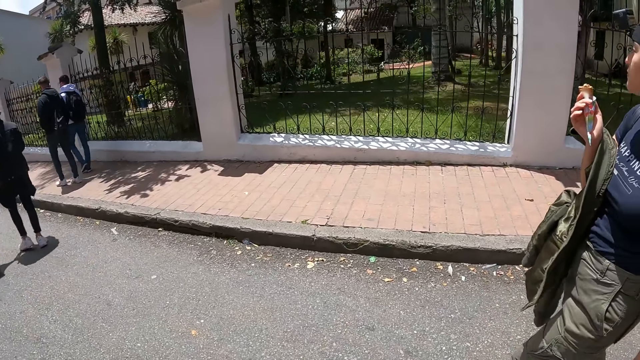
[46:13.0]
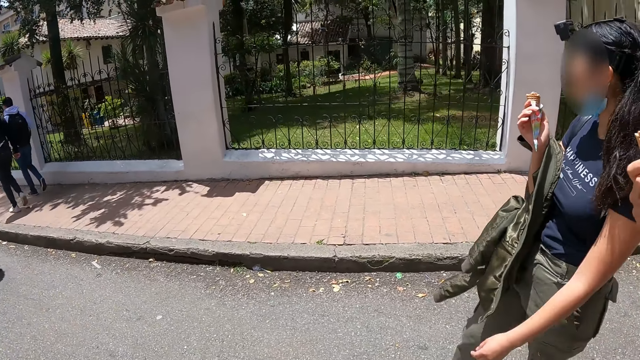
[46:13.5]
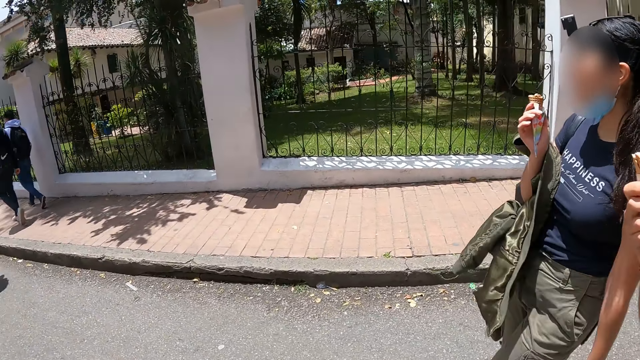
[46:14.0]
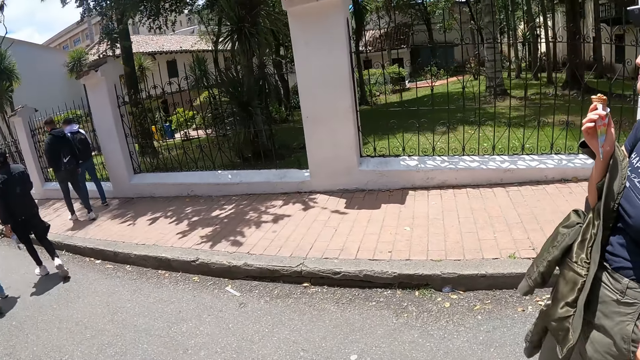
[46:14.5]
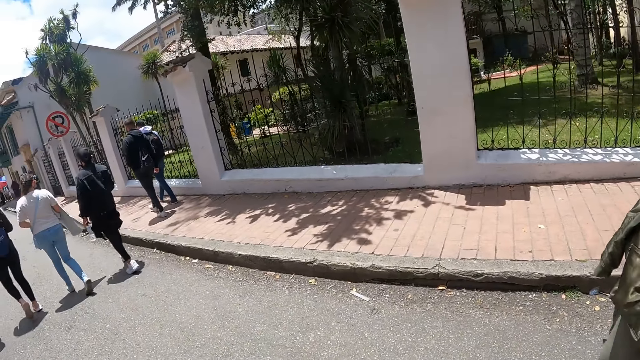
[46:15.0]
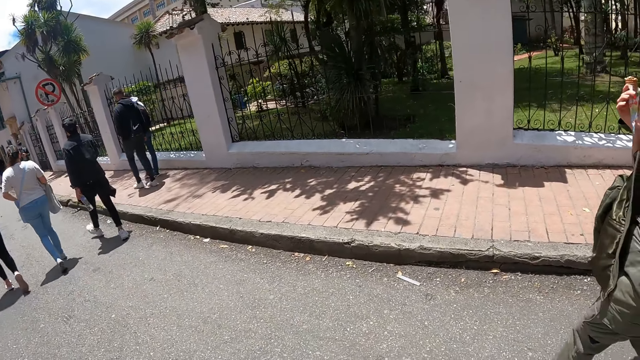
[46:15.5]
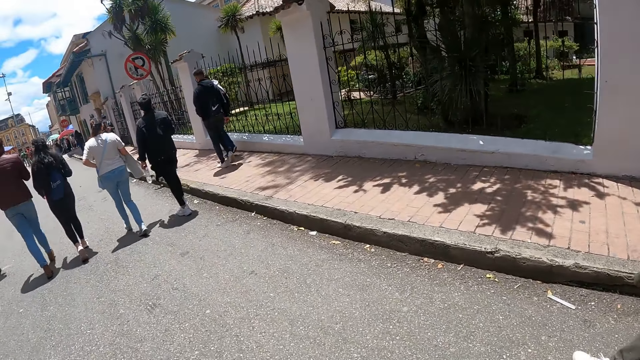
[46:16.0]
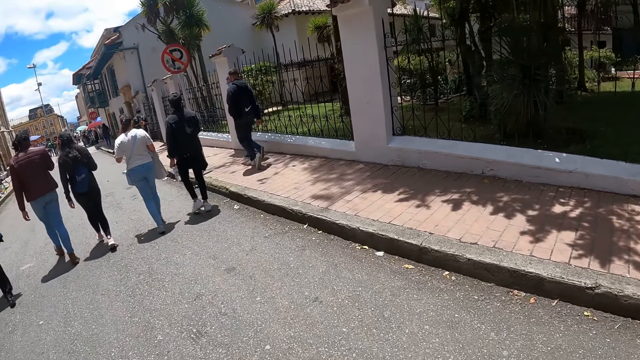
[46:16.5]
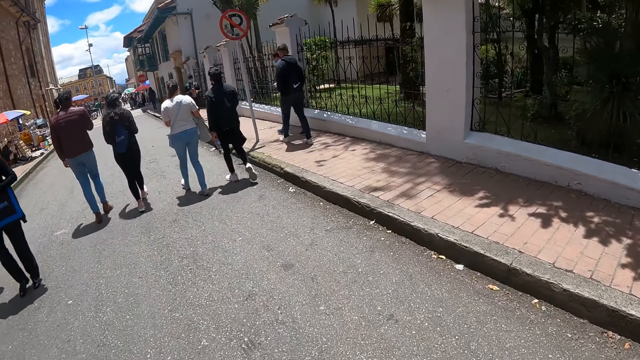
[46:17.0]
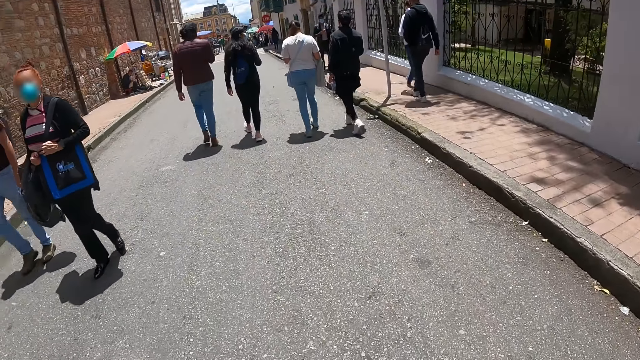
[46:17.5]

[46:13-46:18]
The camera wearer walks along in the street.

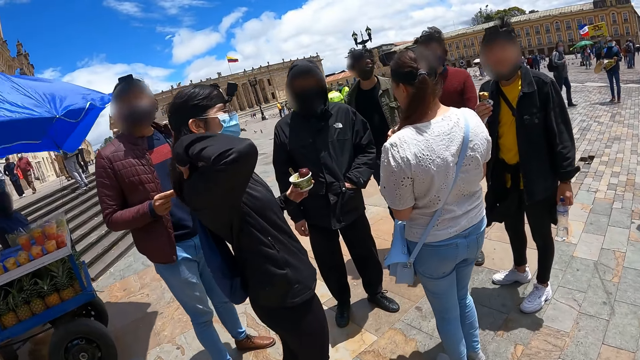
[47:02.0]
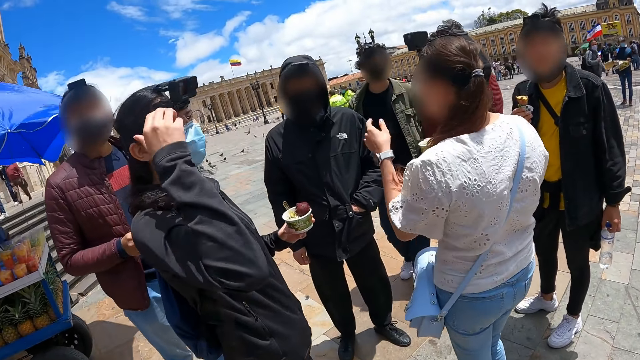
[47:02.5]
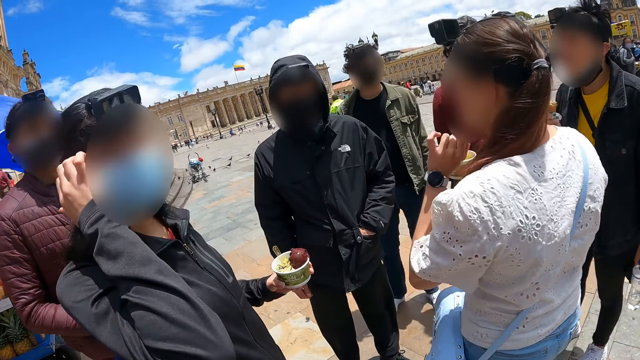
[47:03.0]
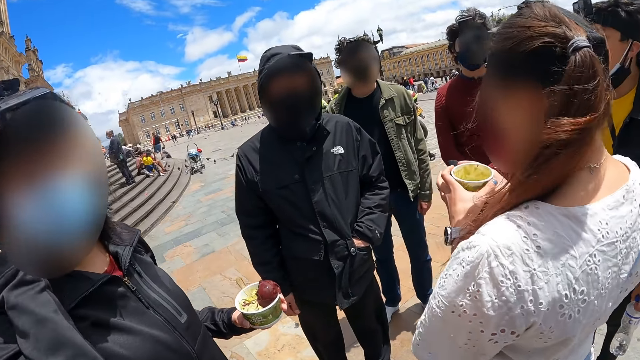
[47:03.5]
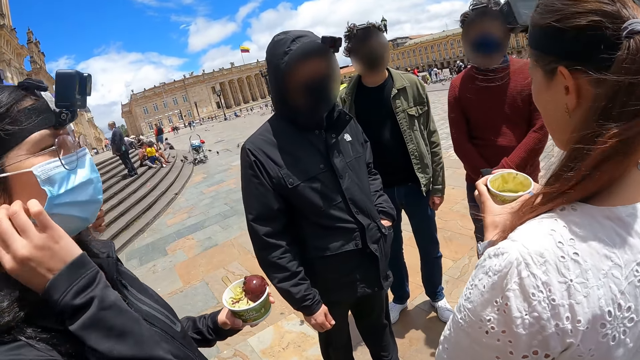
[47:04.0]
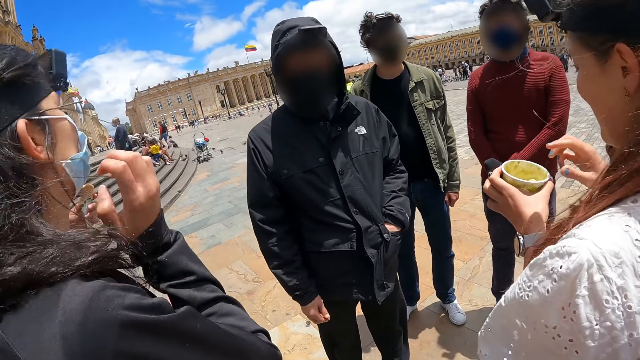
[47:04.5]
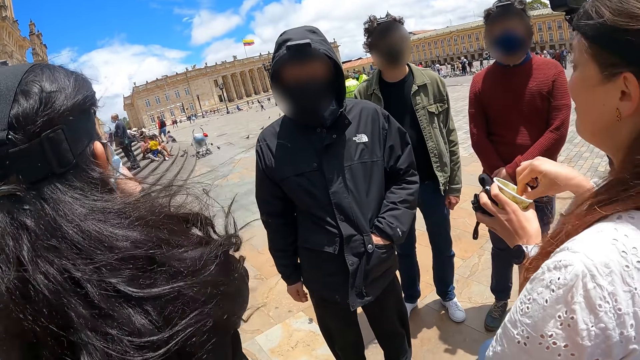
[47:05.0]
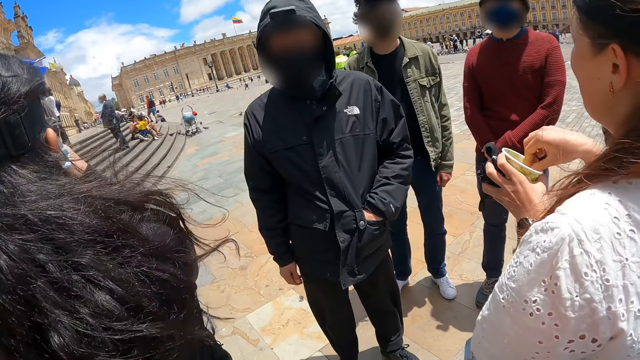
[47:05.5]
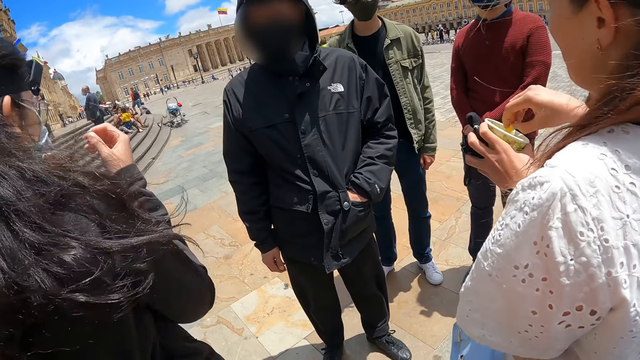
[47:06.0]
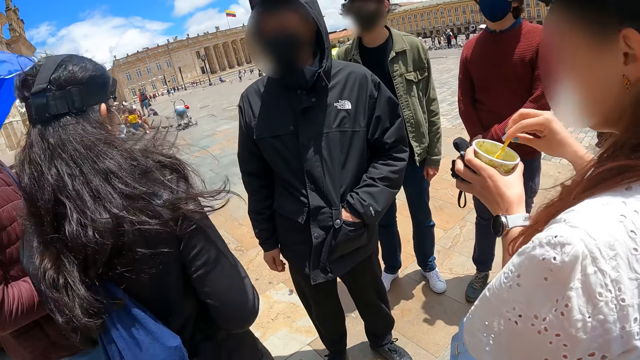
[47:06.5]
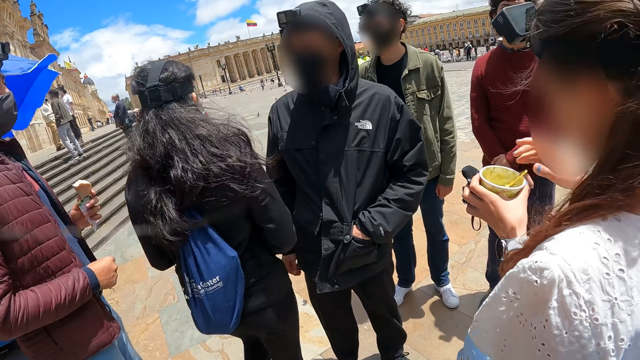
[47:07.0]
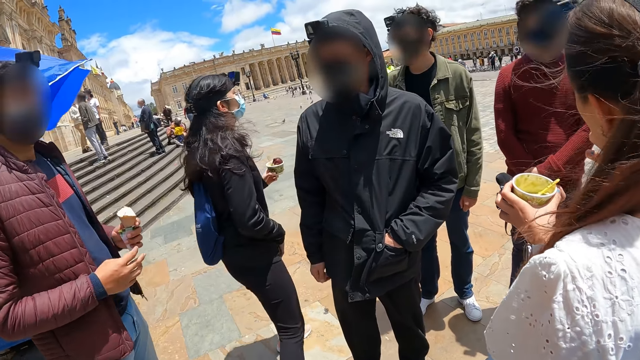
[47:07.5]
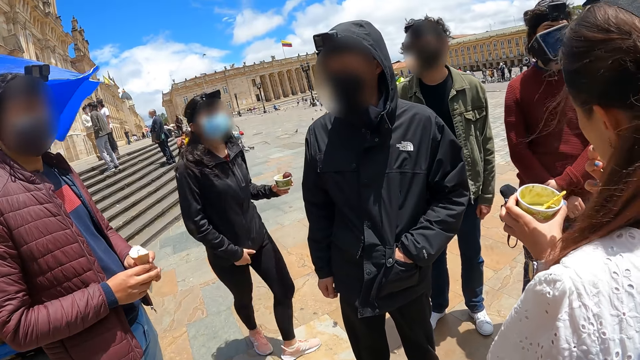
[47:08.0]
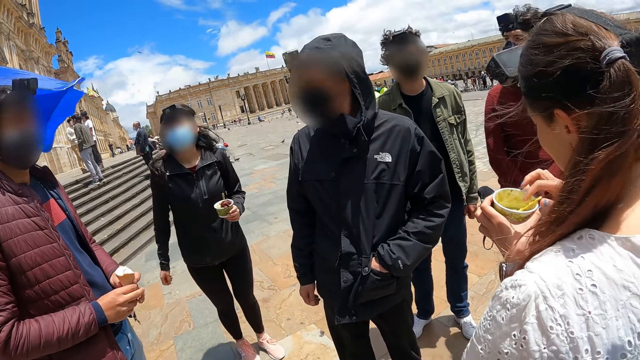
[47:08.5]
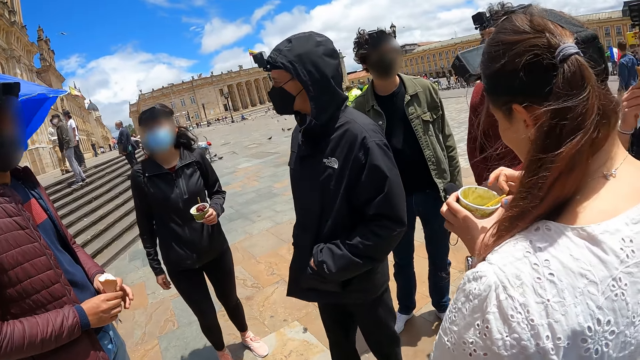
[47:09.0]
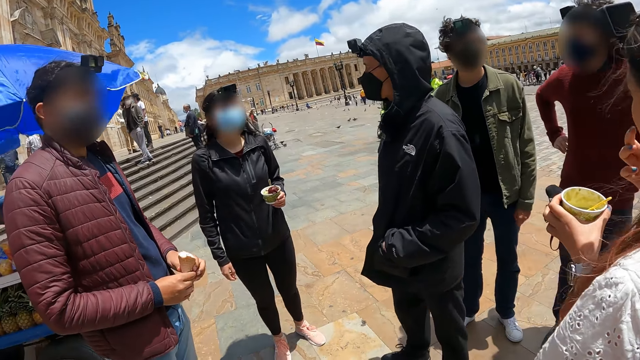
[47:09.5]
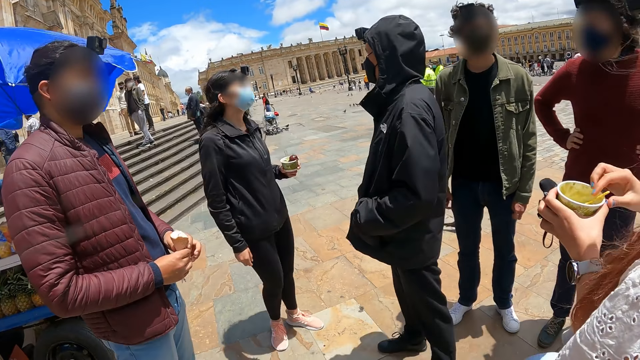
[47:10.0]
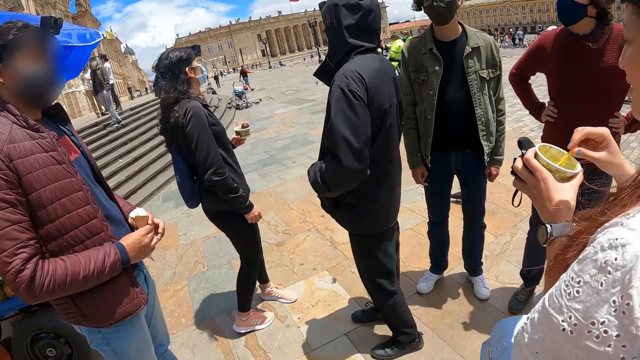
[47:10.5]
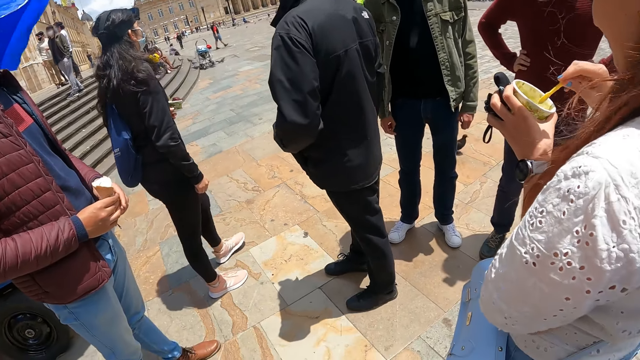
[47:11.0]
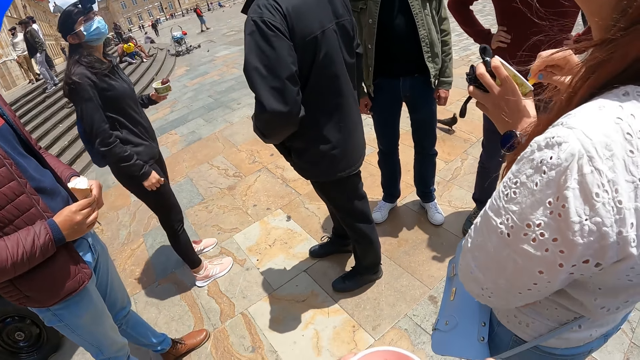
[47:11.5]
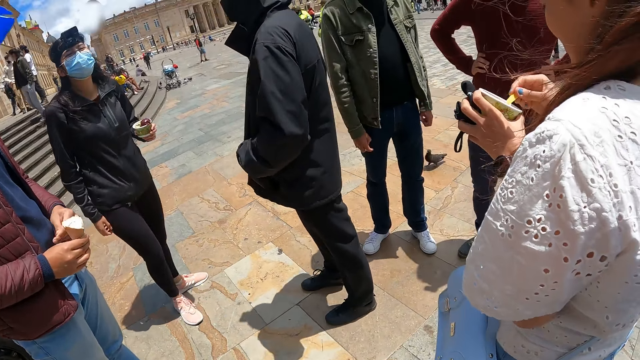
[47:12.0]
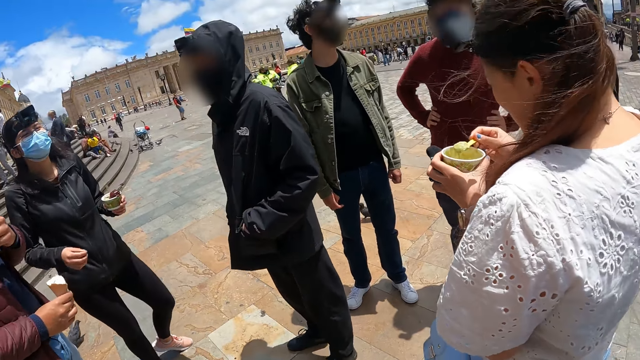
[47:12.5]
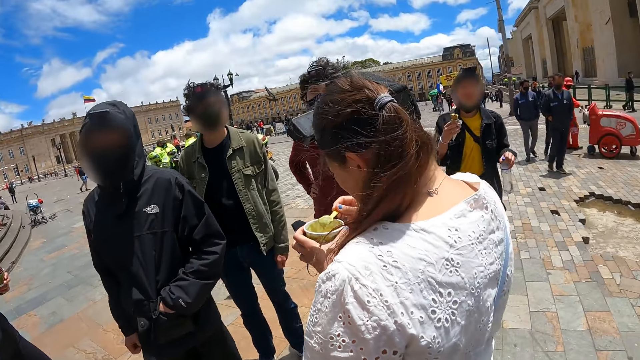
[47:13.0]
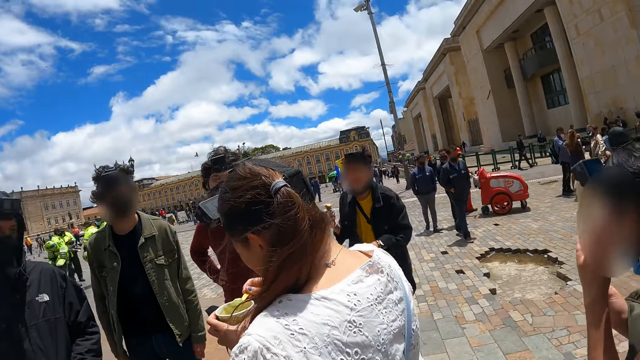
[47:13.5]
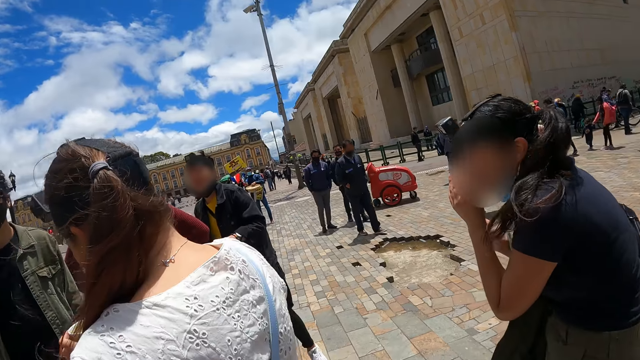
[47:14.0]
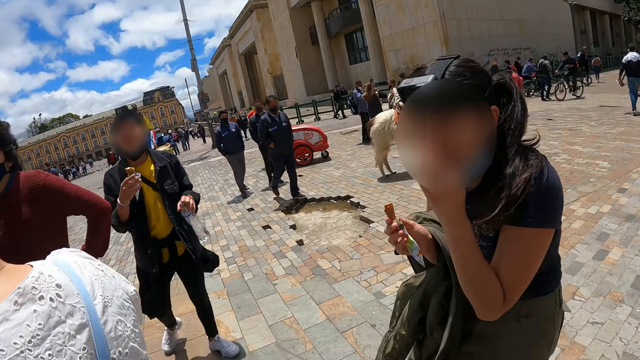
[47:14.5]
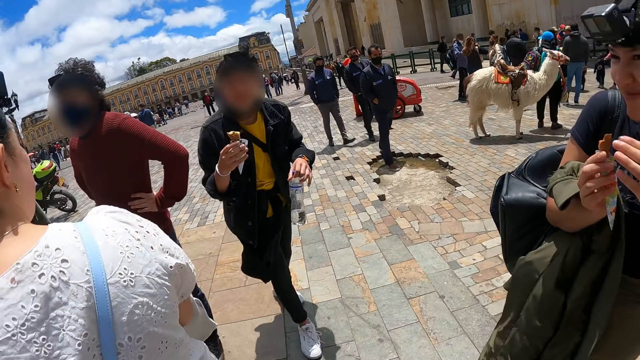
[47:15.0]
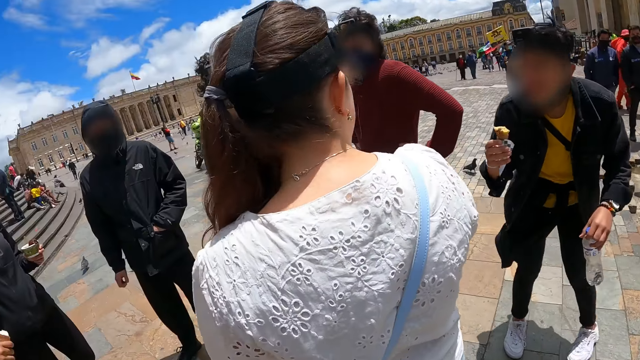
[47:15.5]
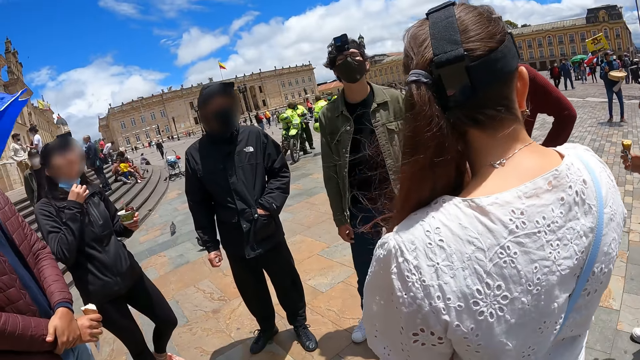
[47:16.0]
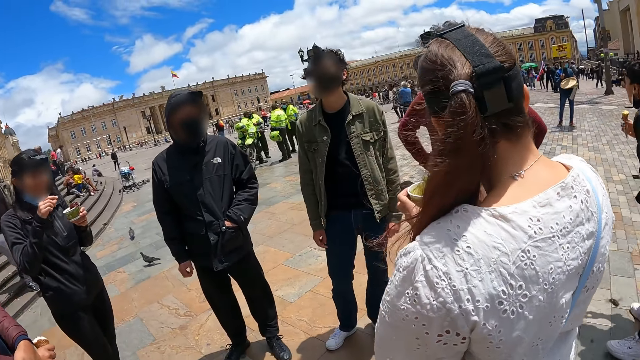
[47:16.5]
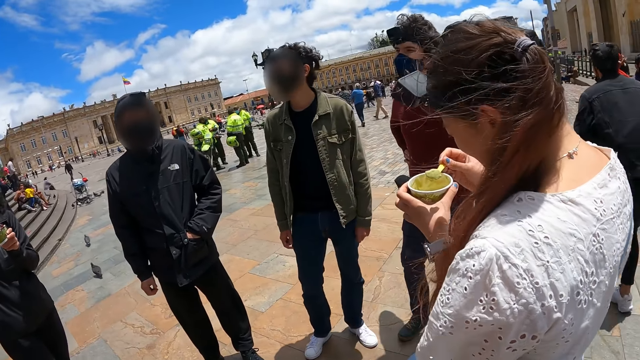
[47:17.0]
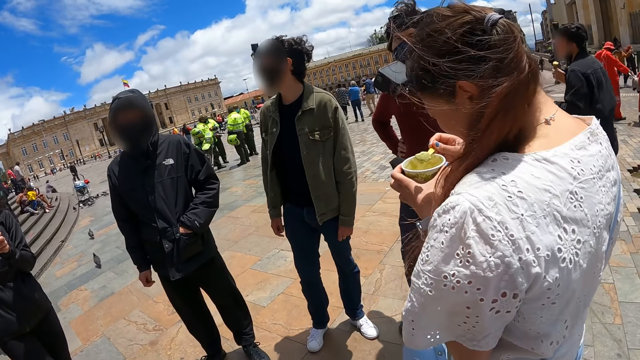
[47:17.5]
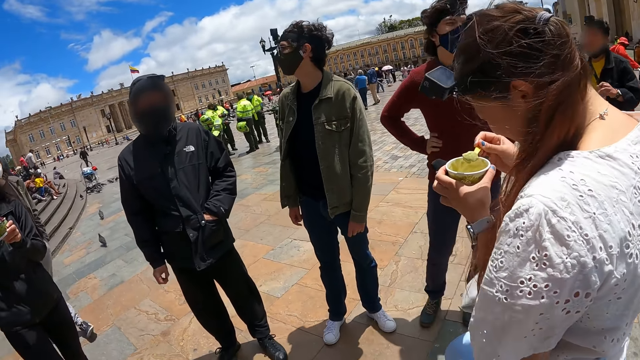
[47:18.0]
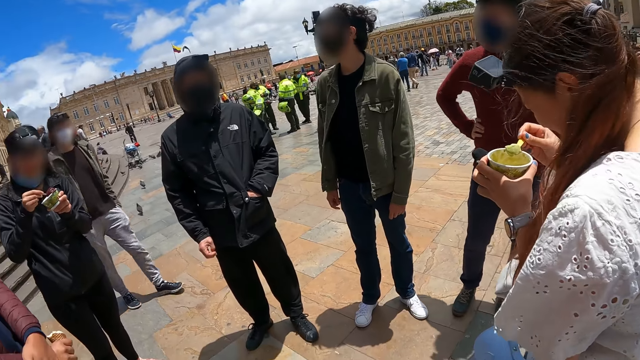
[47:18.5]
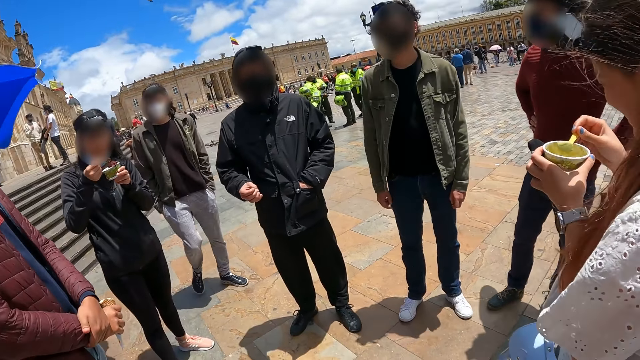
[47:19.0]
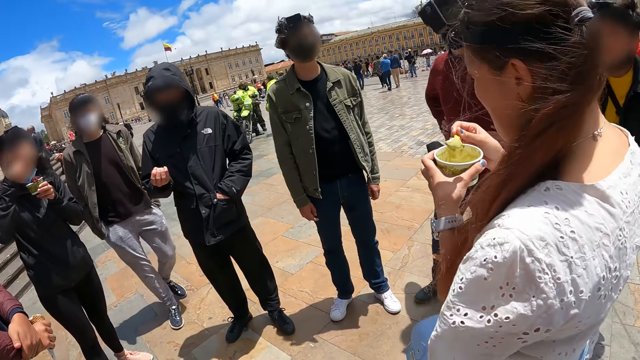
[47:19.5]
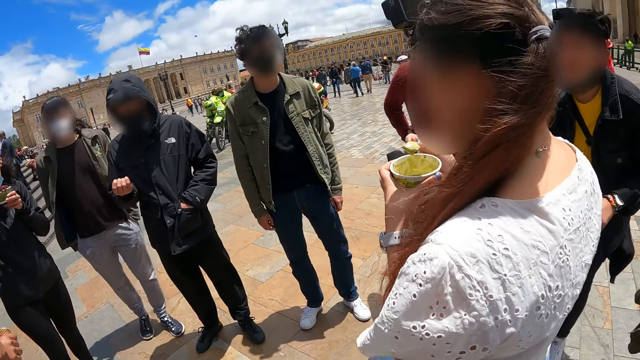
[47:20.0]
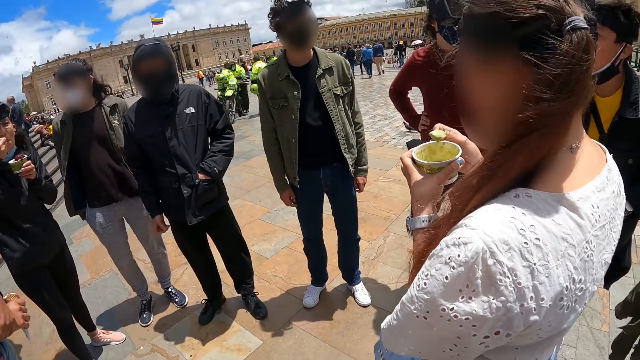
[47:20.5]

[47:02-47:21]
The camera wearer stands near a crowd. They look around the crowd. They look around the area. They look around the crowd.
